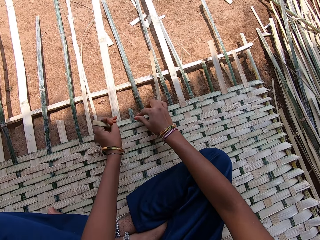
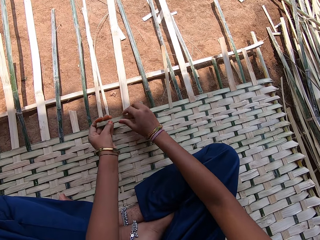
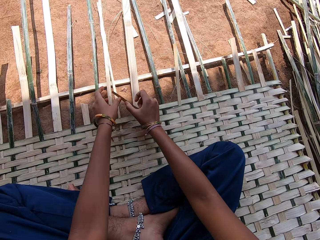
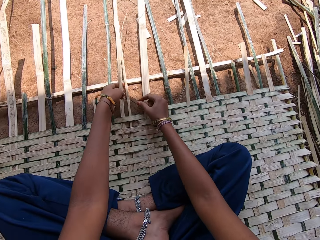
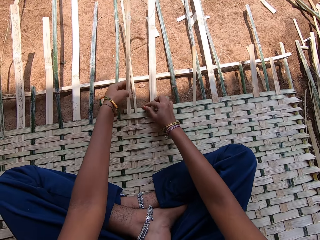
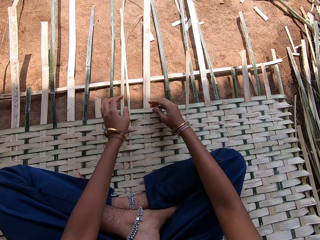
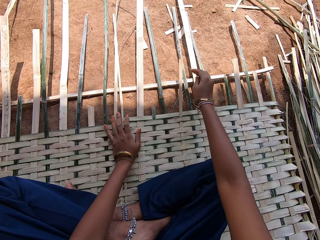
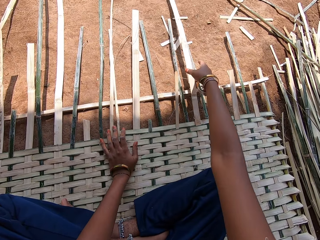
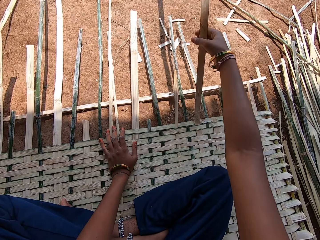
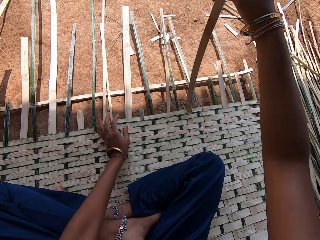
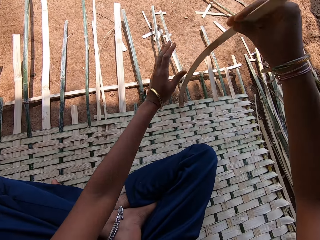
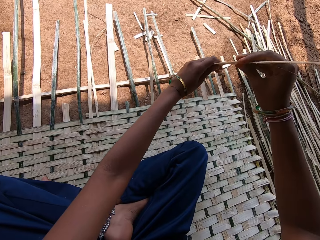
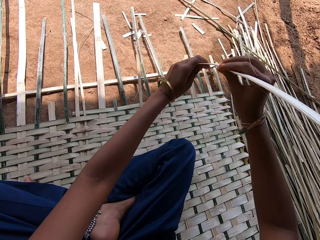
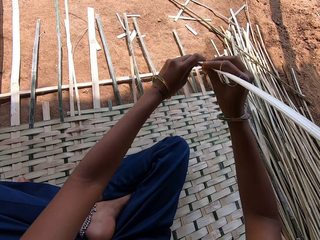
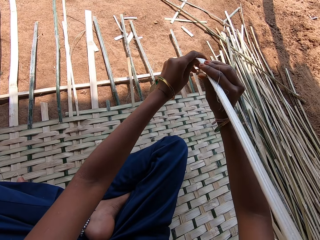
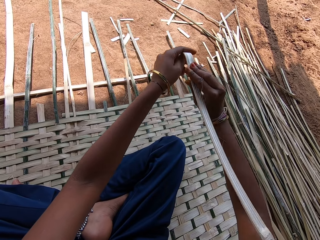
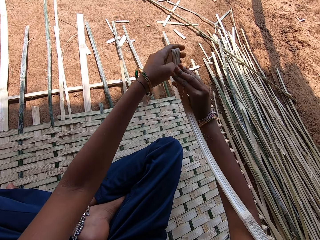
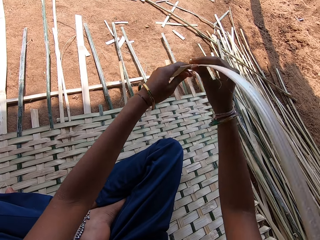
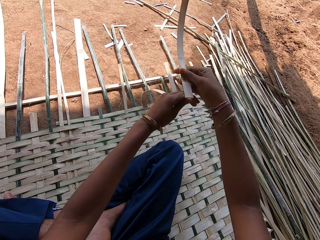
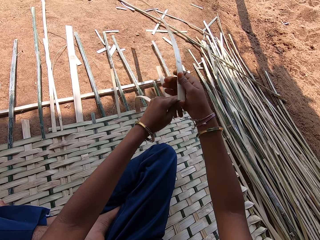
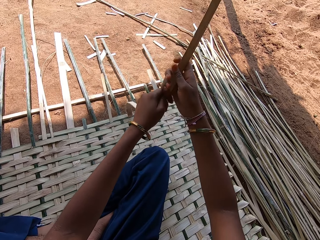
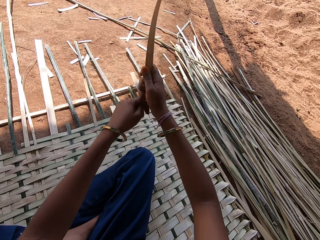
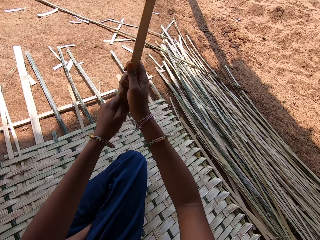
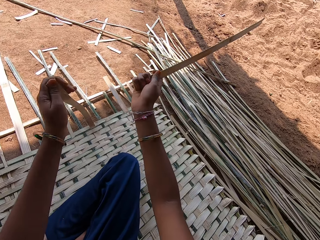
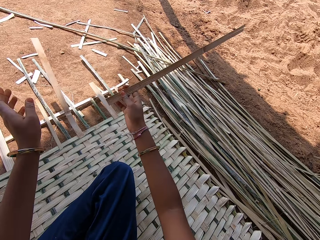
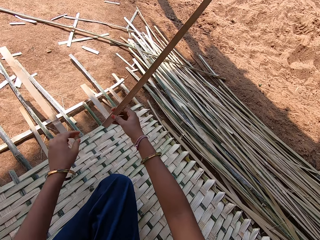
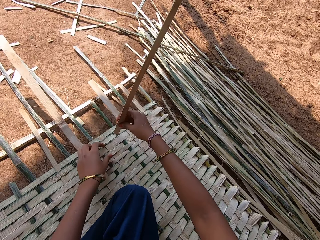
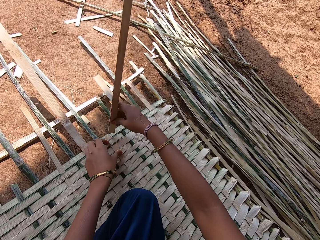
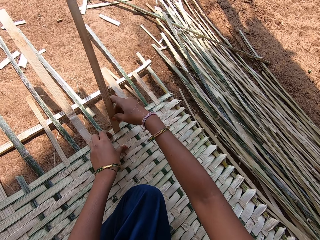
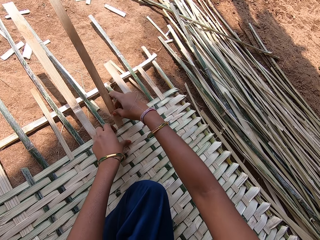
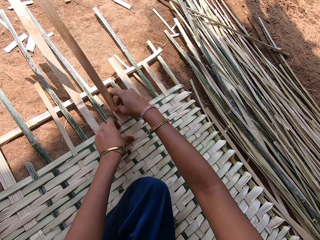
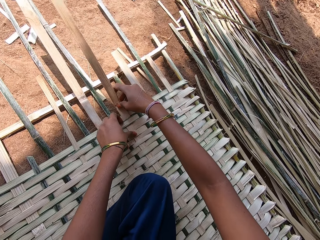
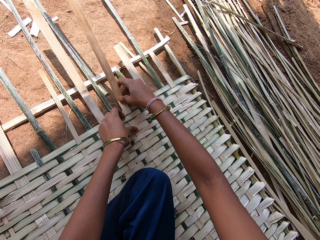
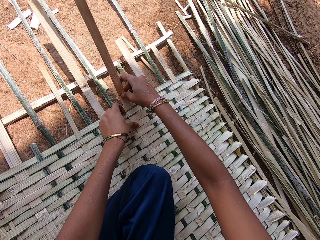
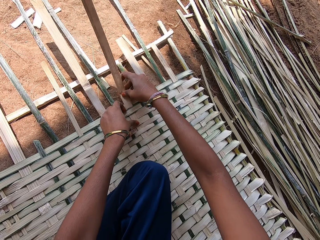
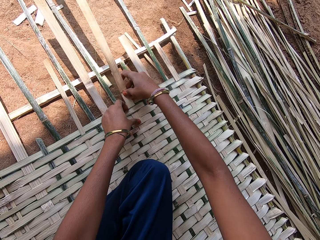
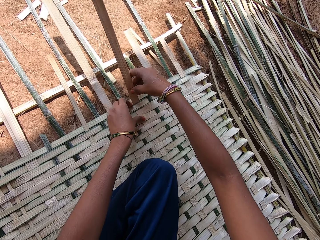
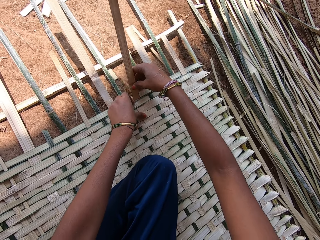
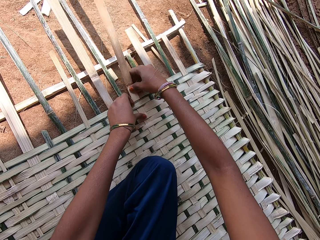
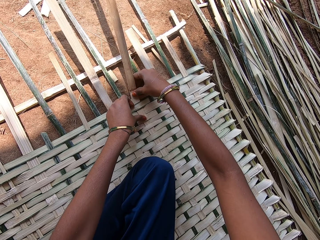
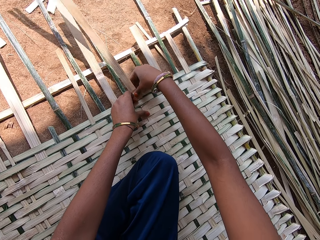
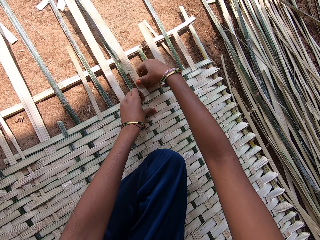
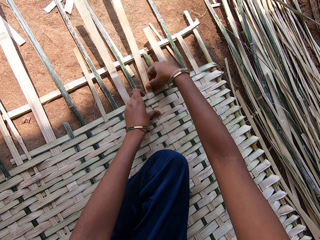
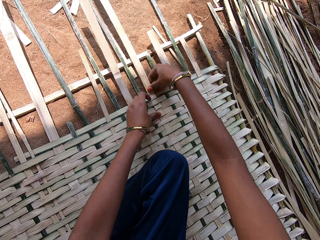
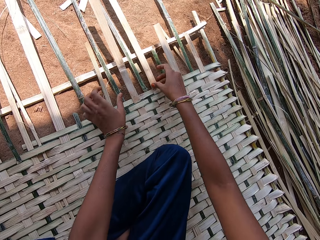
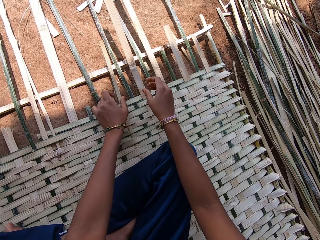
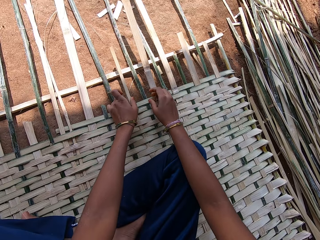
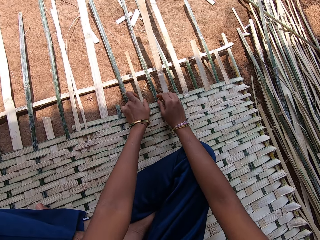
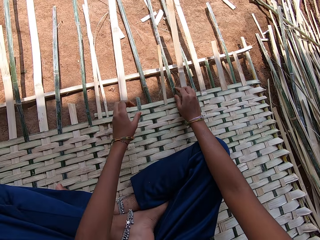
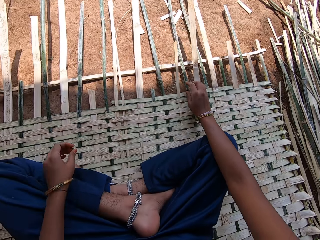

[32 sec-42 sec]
The camera wearer pulls a thatch from the mat. They break the thatch. They fix the thatch in the mat.

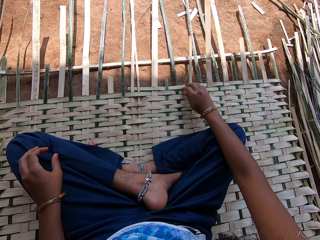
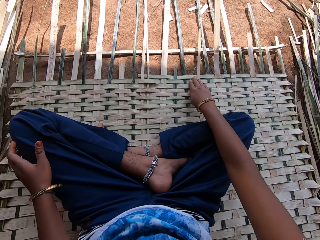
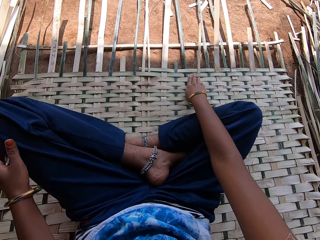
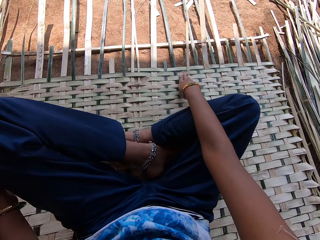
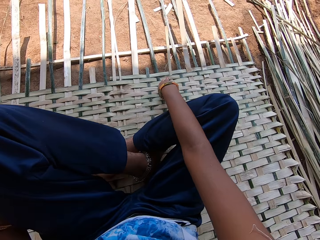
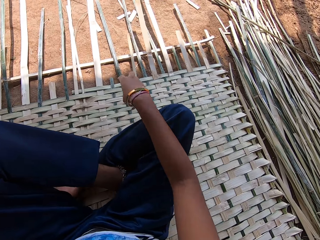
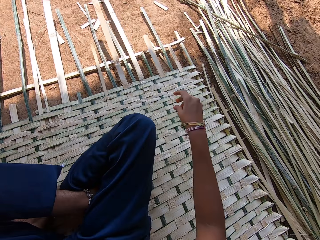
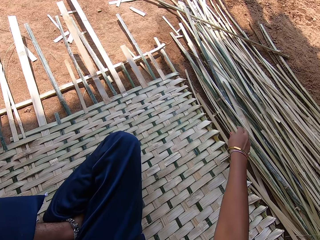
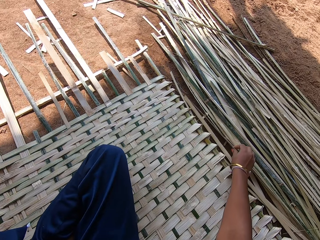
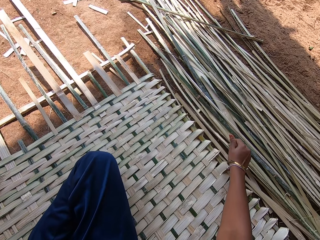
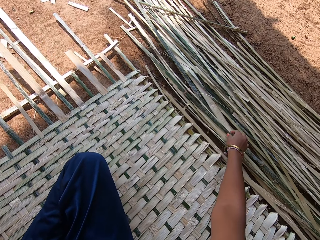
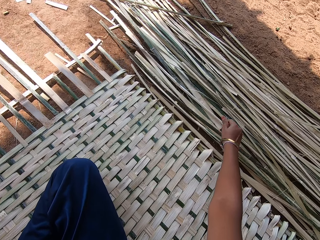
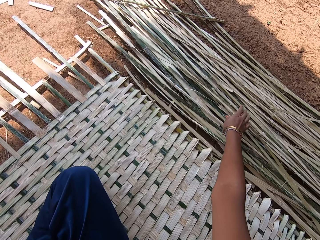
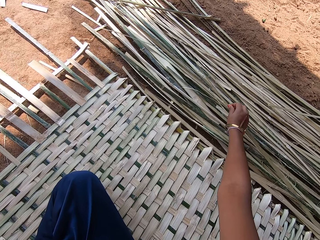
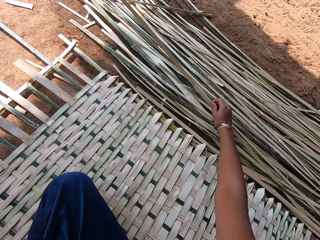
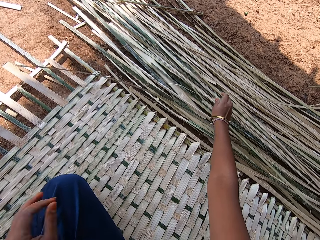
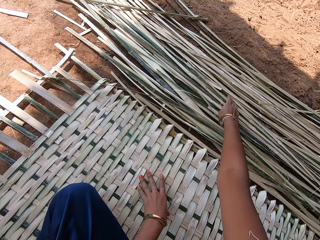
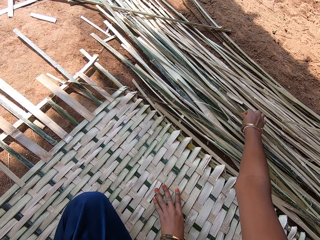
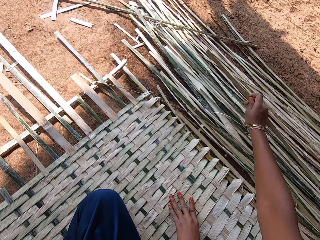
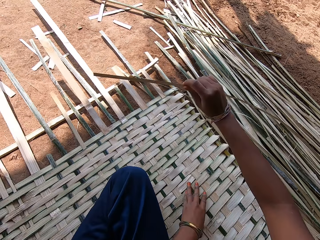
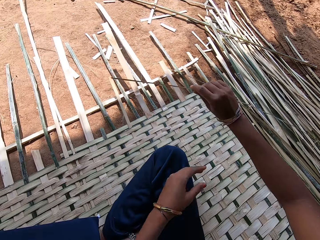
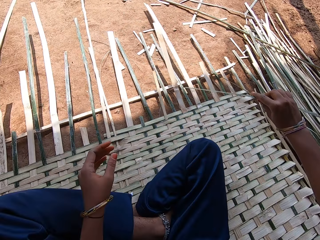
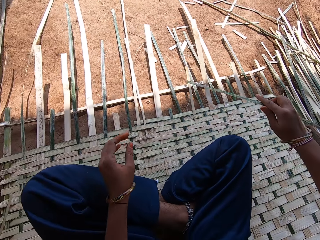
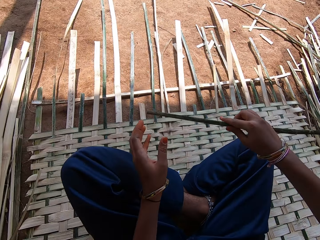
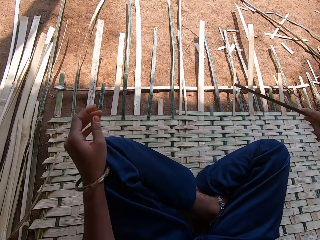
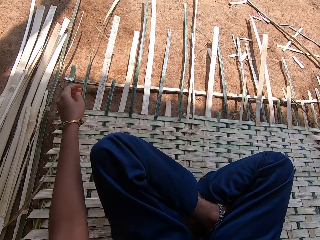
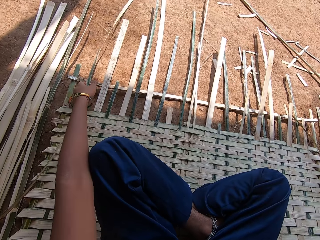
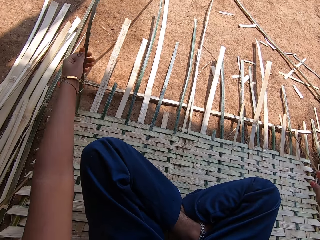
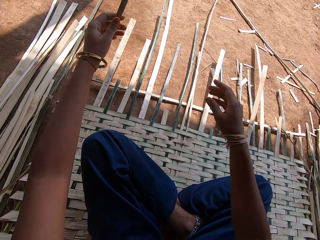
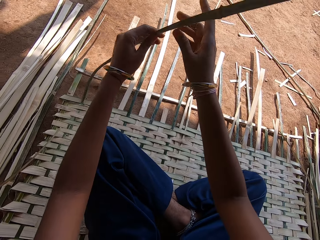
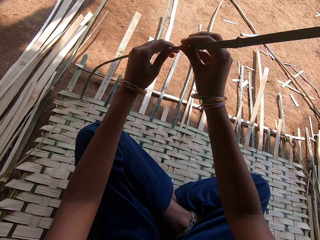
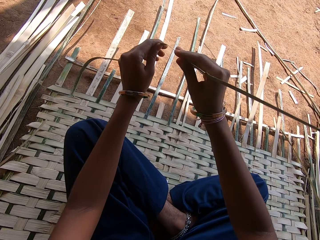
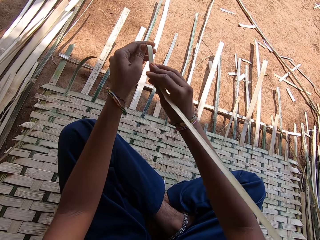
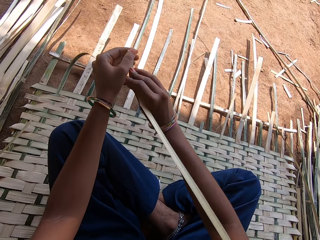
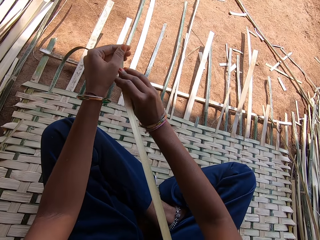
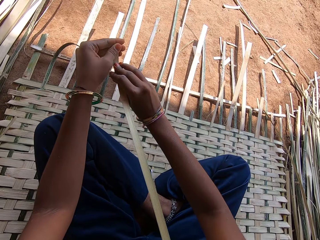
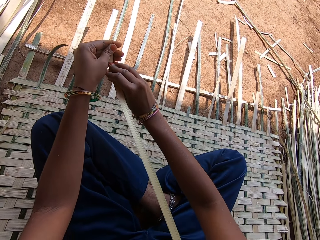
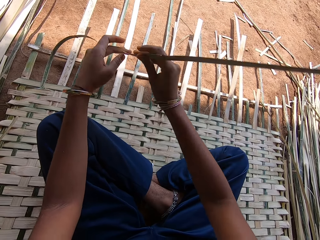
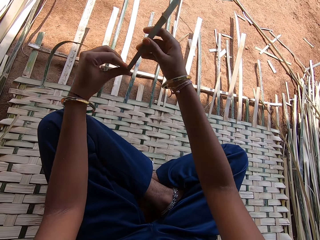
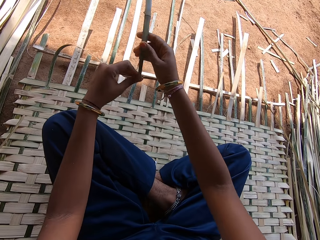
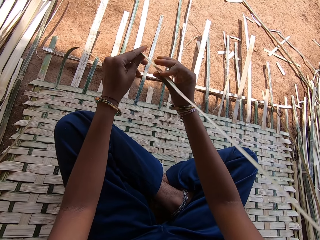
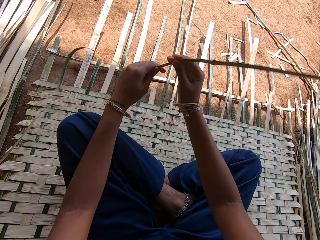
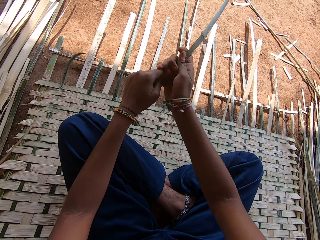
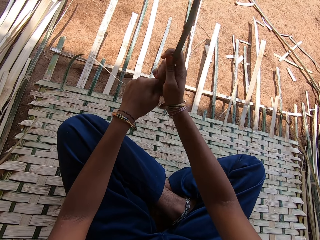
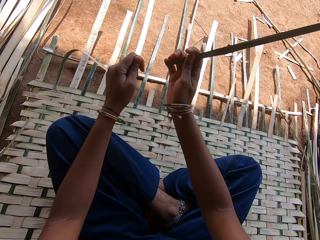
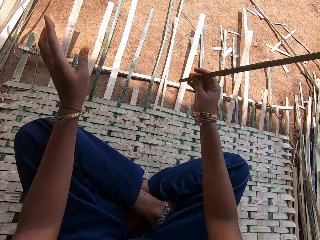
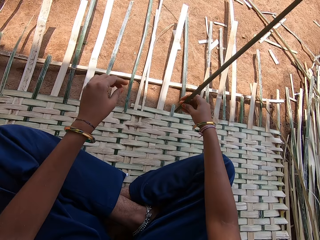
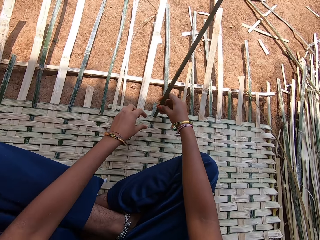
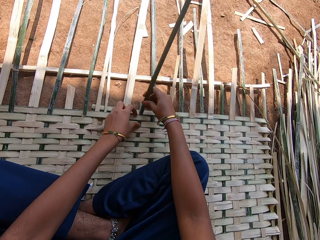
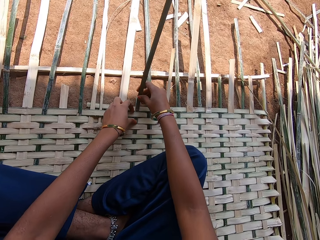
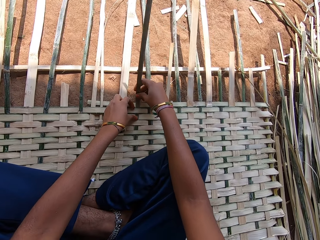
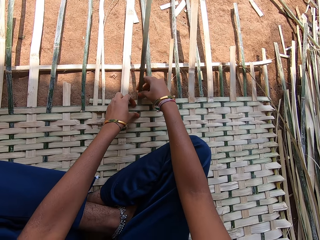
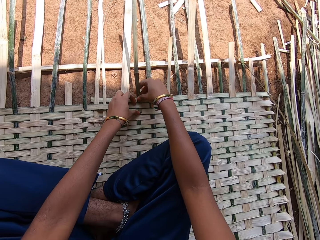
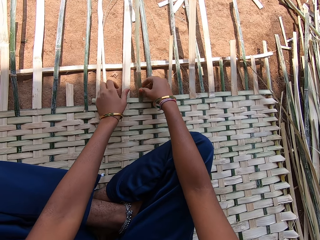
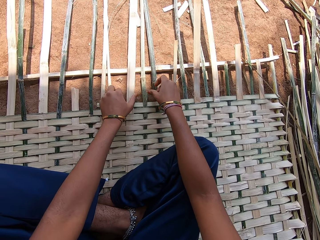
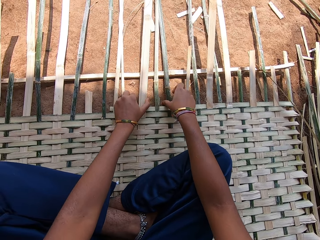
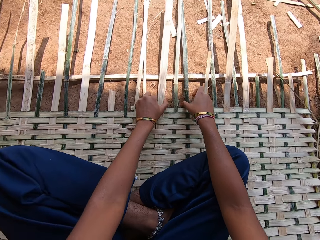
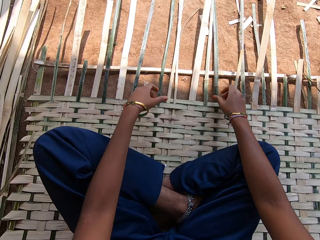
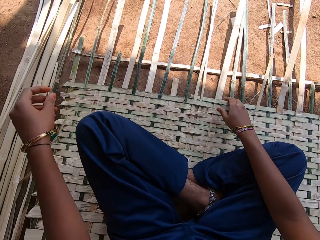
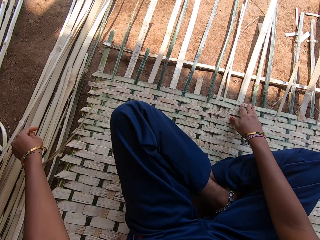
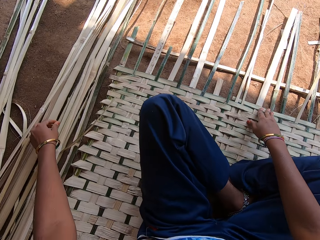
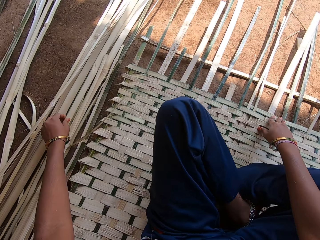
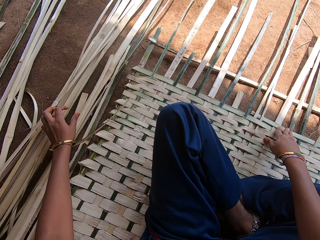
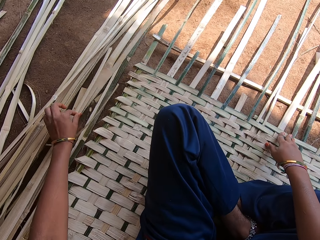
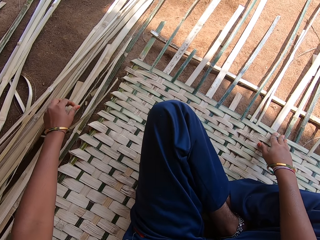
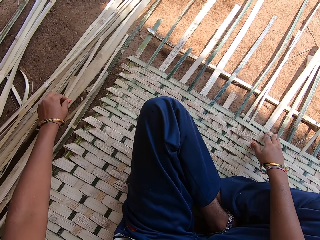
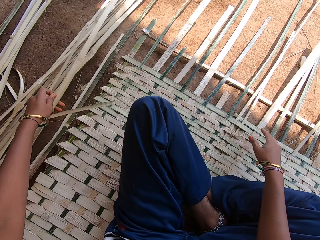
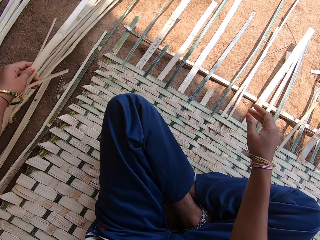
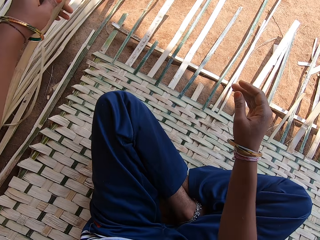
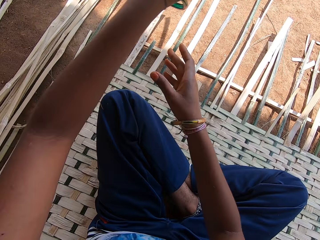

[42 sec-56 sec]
The camera wearer moves a thatch. They pick a woven mat. They move the thatch repeatedly. They pick the thatch. They hold the thatch. They weave the mat. They break the thatch. They fix the thatch in the mat. They move the thatch and pick the woven mat. They move the thatch again.
